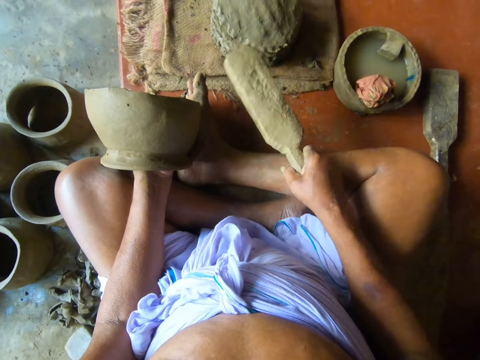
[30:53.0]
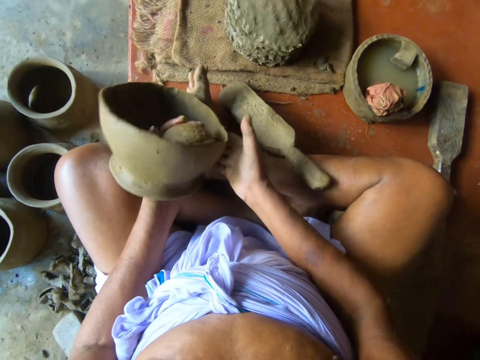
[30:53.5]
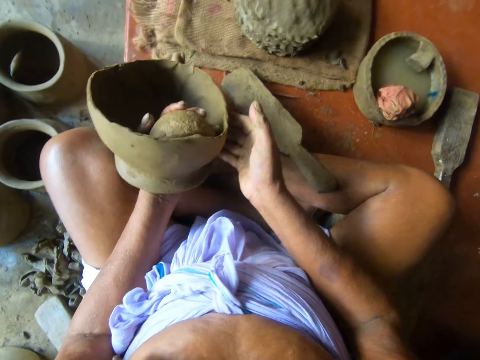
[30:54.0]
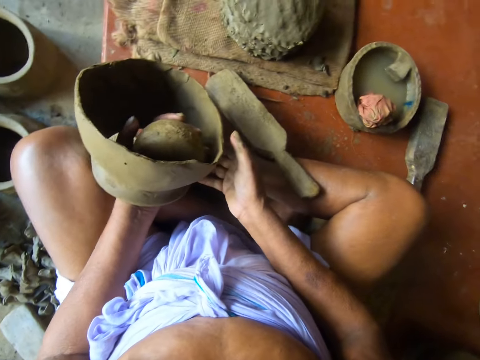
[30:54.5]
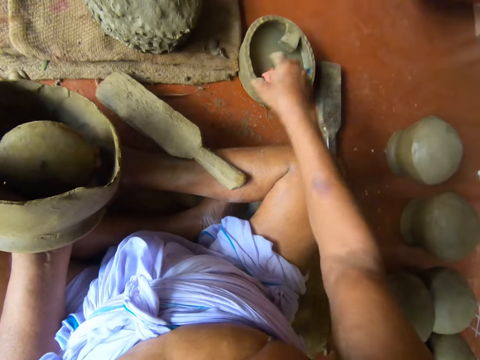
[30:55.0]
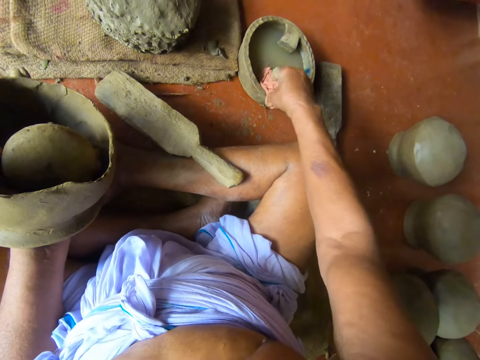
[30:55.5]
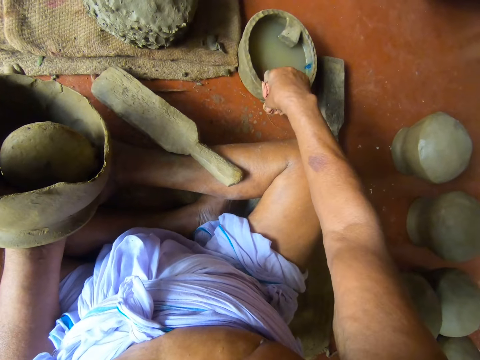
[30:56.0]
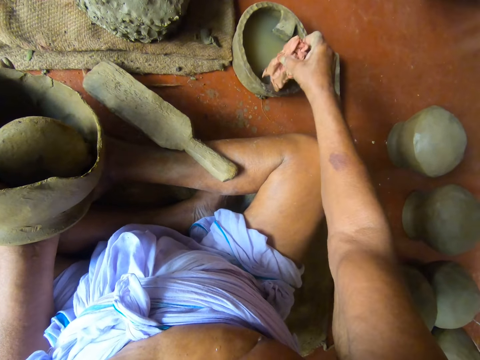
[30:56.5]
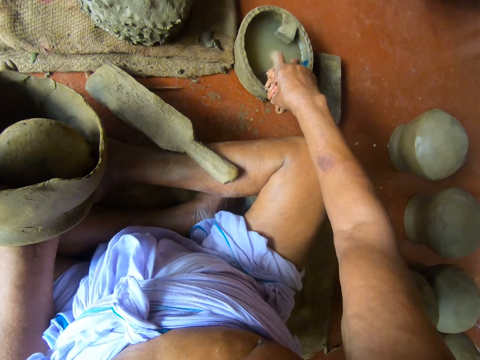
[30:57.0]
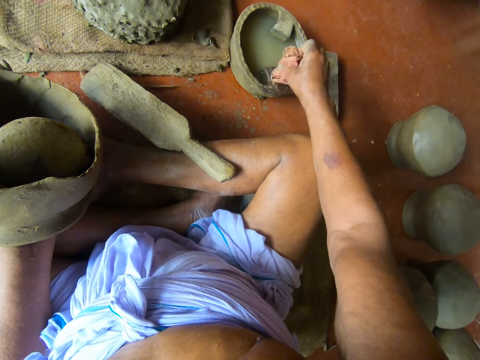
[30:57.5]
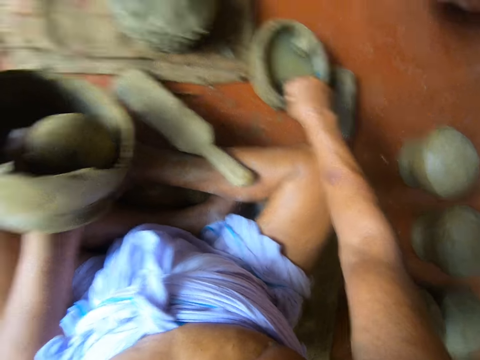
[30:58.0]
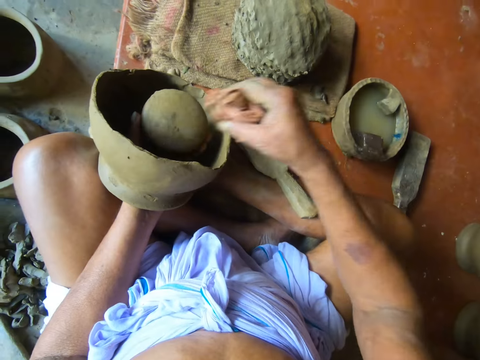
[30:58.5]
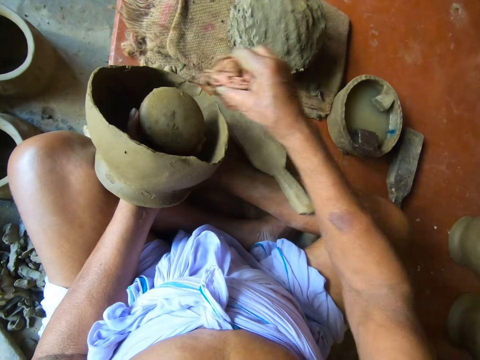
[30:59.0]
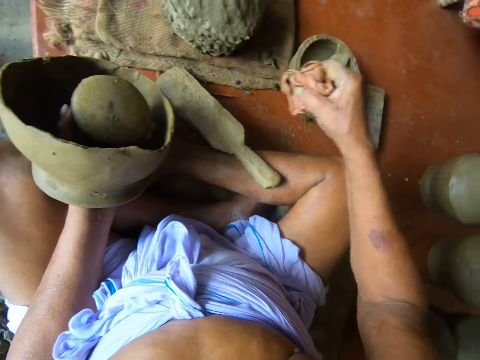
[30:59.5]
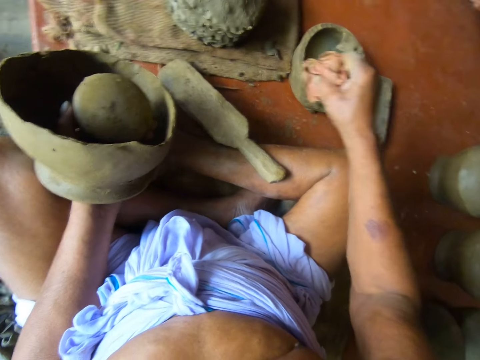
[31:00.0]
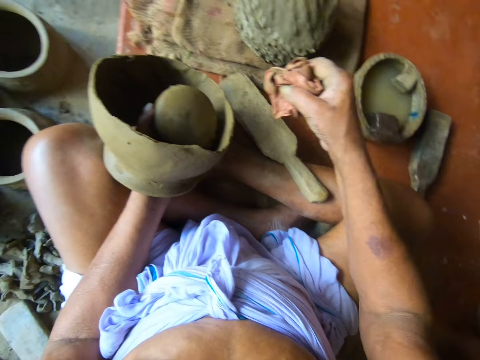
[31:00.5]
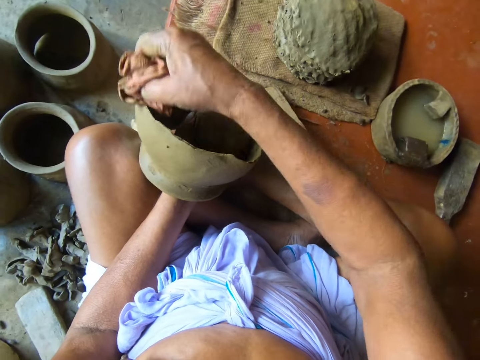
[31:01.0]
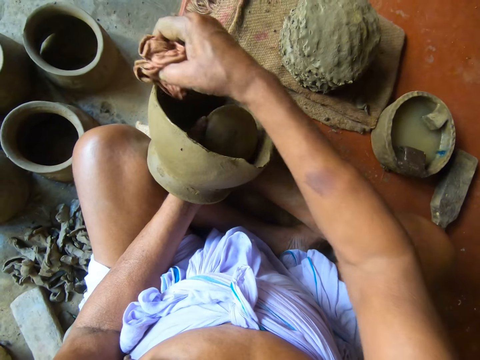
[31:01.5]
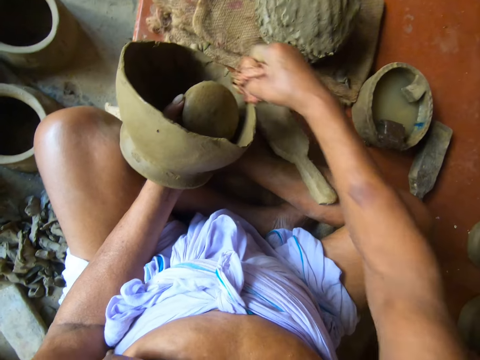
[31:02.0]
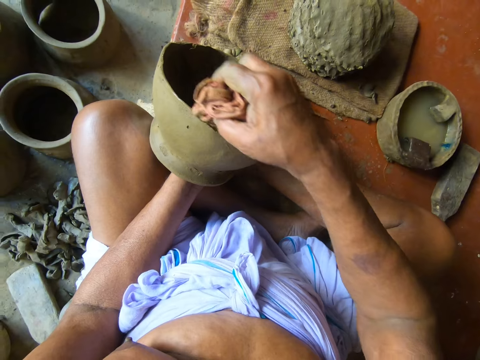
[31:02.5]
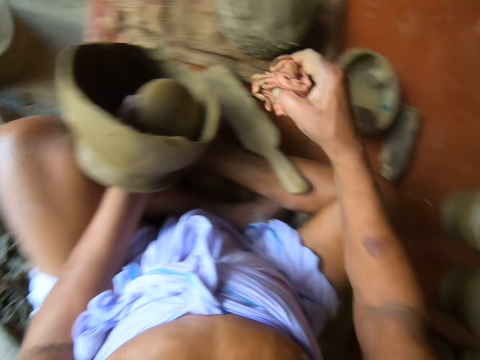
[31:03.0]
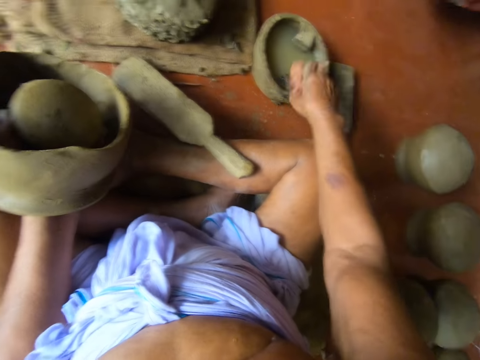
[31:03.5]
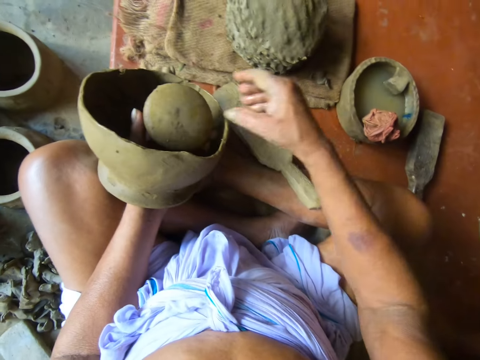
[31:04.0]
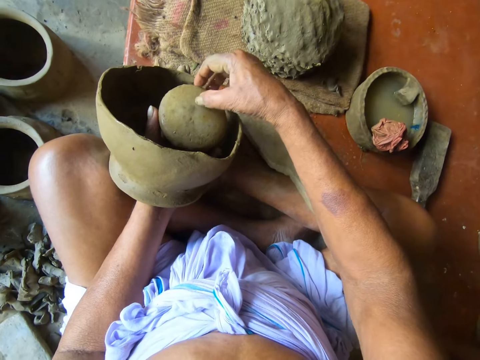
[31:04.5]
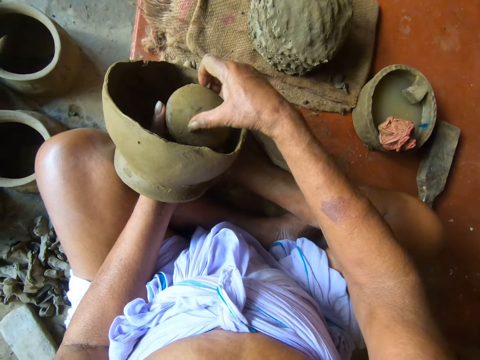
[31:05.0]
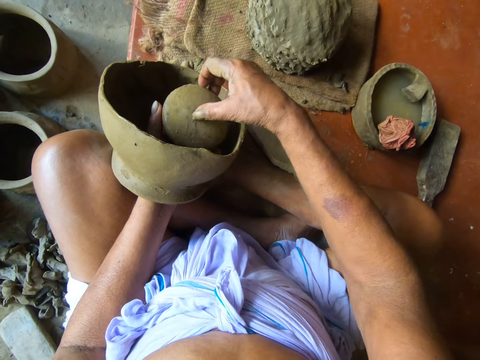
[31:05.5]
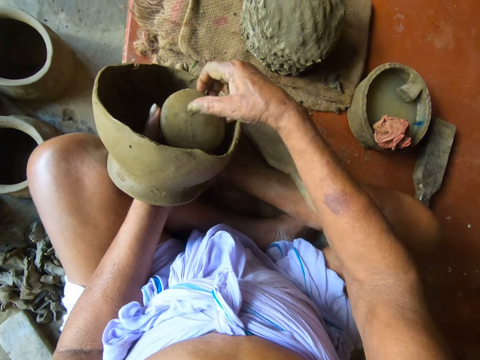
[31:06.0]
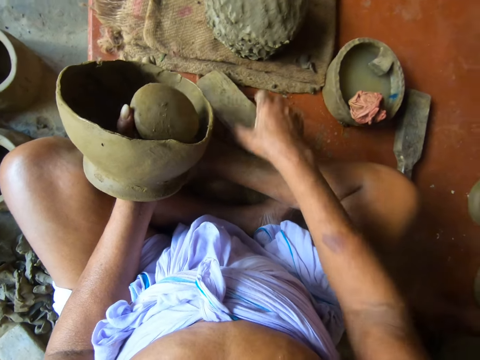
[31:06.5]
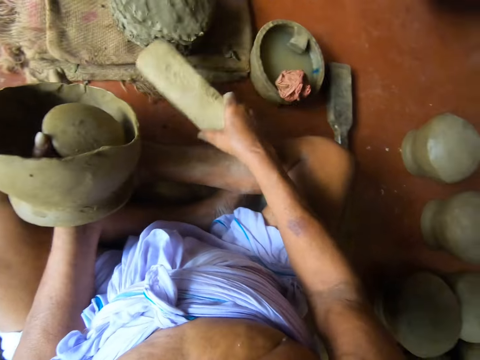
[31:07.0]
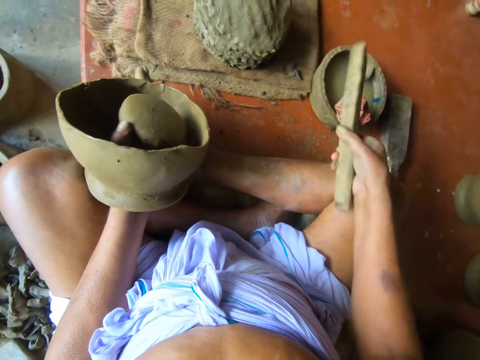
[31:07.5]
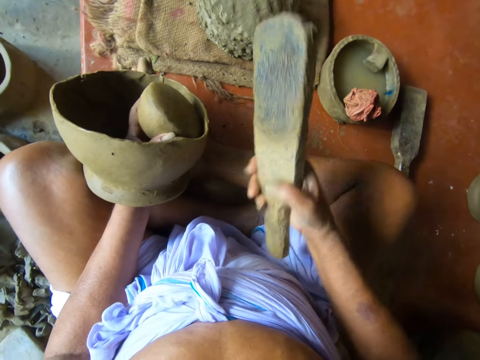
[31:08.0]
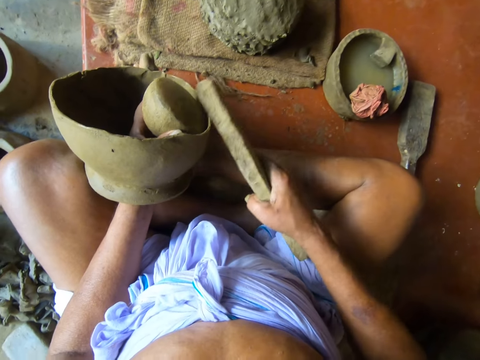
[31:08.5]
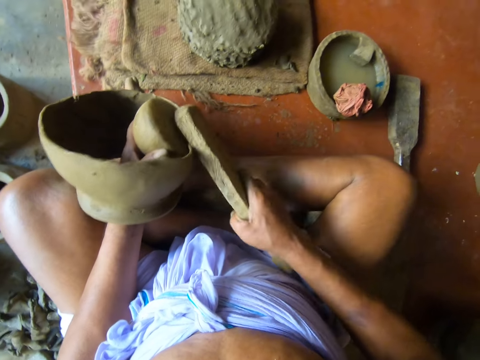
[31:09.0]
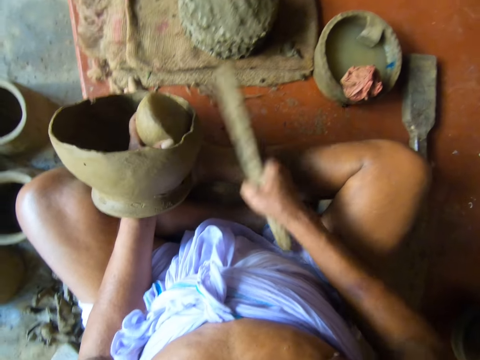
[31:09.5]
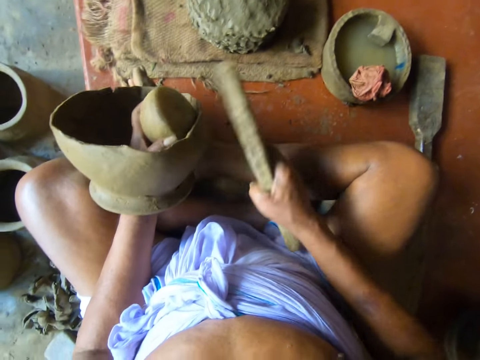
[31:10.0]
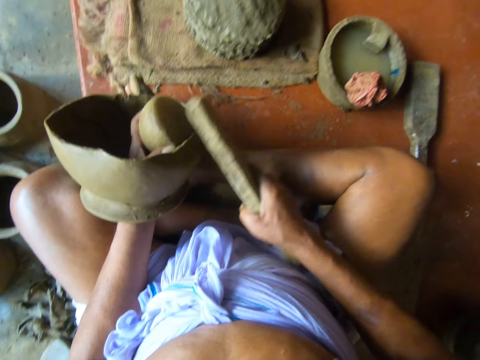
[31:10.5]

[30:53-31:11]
The camera wearer drops the wooden paddle or spurtler on the floor with his right hand. He picks the napkin from the pot of water with his right hand. He adjusts the vase. He wipes the clay. He rubs the wet napkin on the pottery with his right hand. He drops the napkin in the pot on the floor with his right hand. He scratches the piece of clay. He shapes the molded clay with his right hand. He picks the wooden paddle from the floor with his right hand. He dips the spurtler in the water in the pot. He straightens the pot. He hits the pottery with the wooden paddle in his right hand.

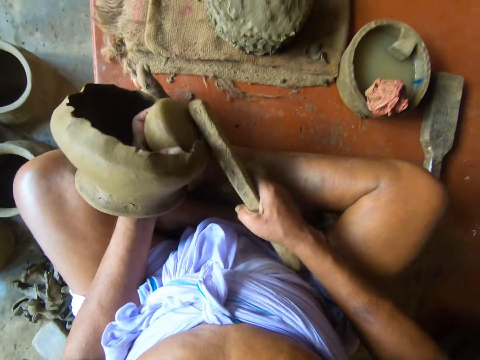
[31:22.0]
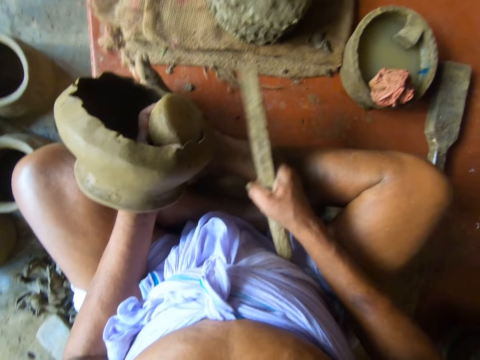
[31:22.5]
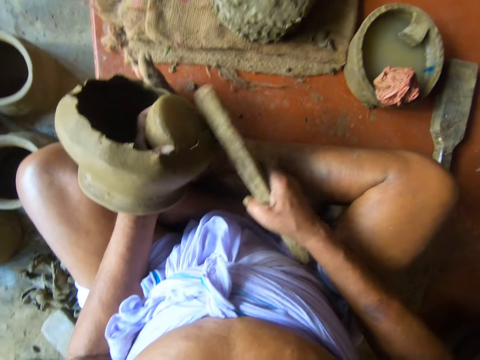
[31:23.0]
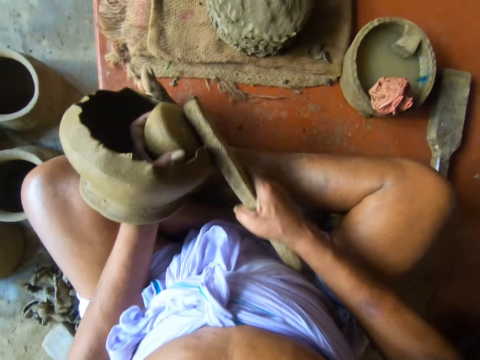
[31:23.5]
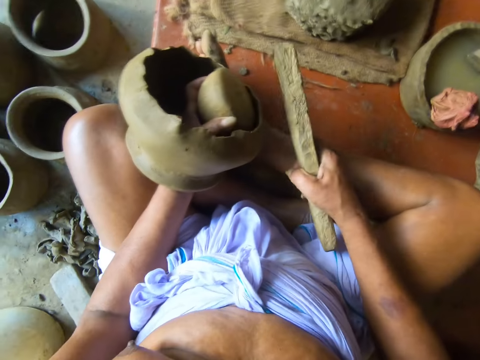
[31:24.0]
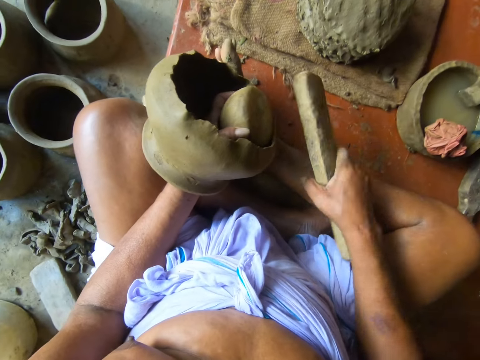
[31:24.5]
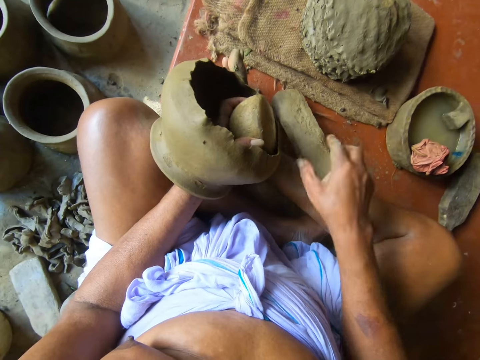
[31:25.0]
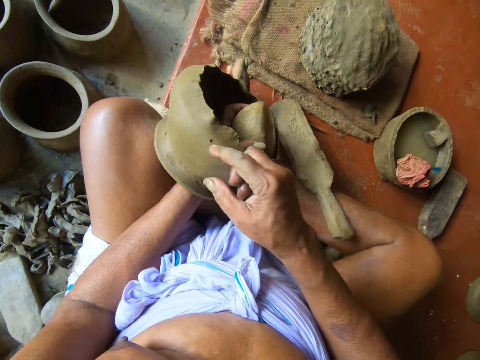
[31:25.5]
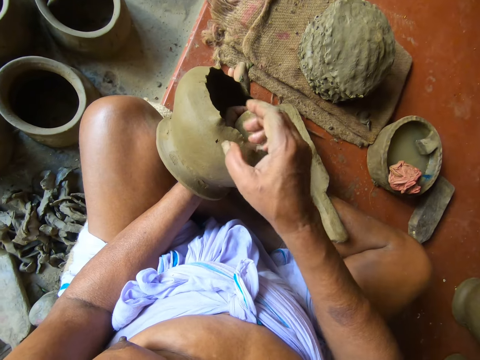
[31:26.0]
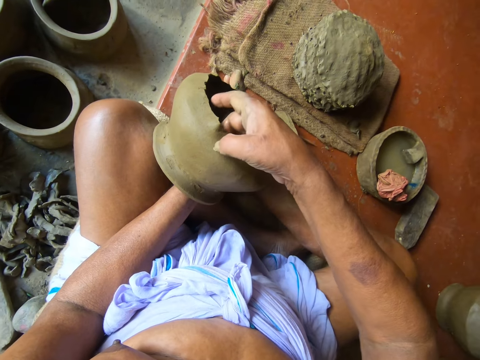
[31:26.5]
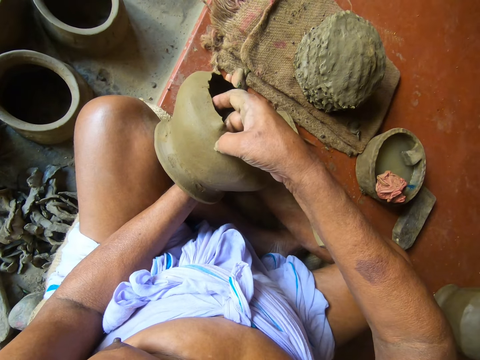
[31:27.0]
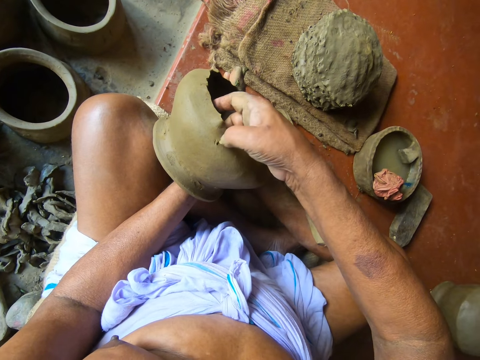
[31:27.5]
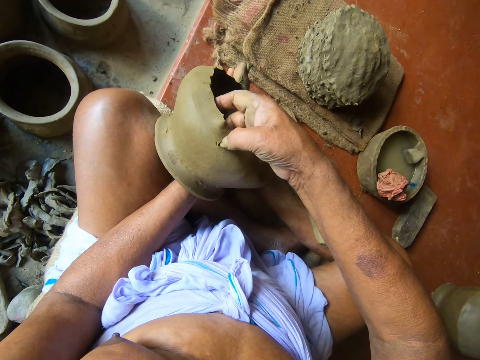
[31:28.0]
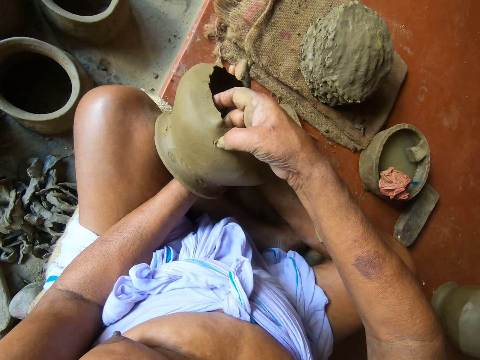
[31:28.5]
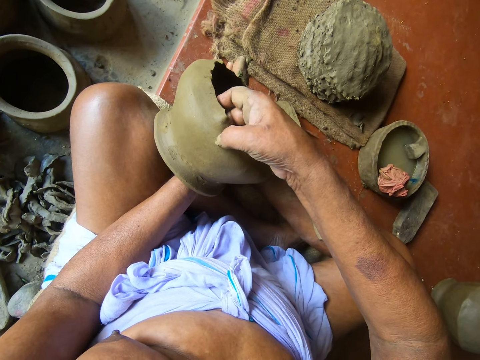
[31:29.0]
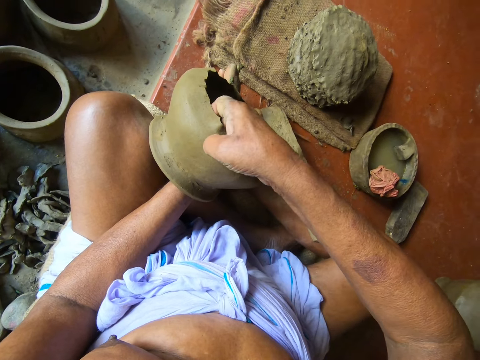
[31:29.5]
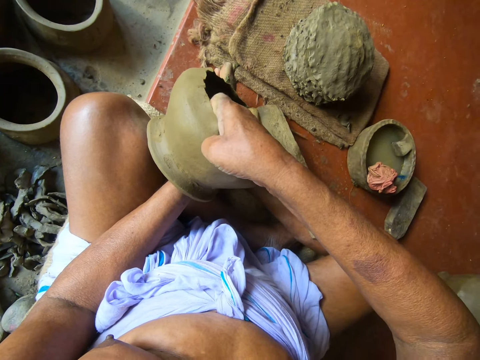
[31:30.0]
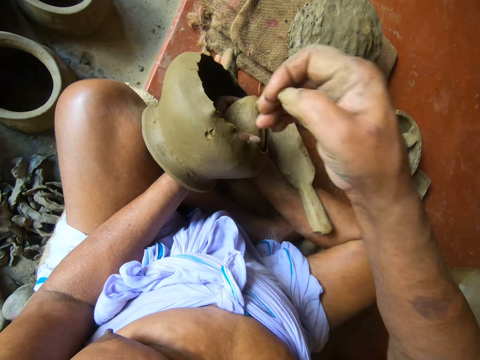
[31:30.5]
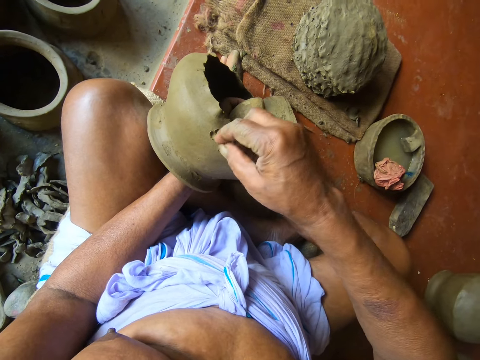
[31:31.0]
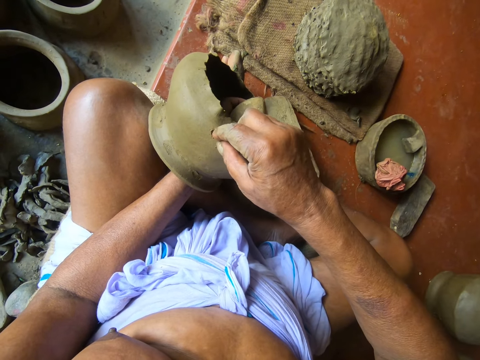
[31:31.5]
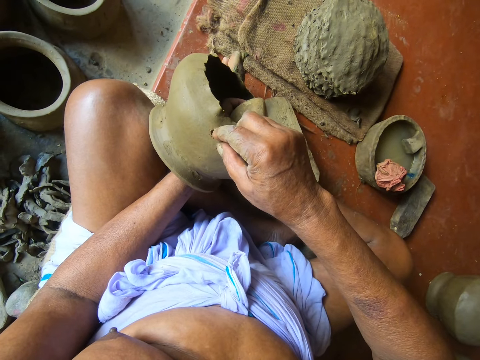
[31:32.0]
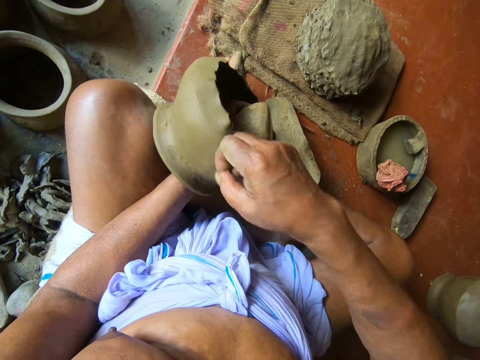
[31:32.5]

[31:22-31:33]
The camera wearer drops the wooden paddle on the floor with his right hand. He removes dirt on the pot.
